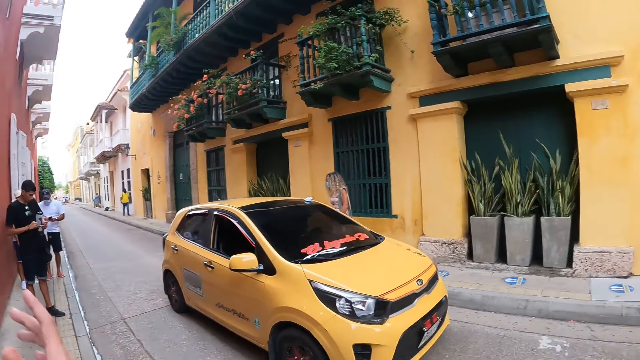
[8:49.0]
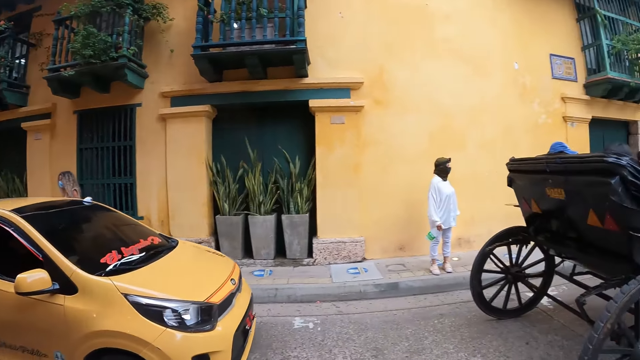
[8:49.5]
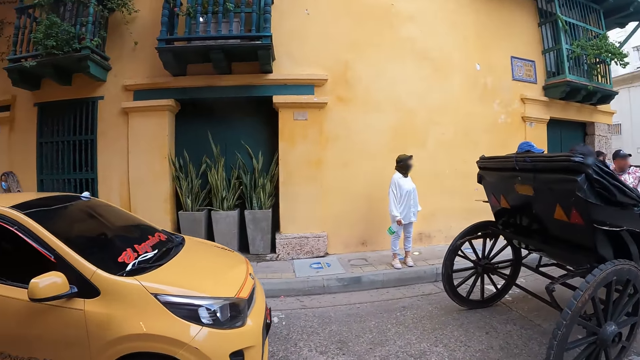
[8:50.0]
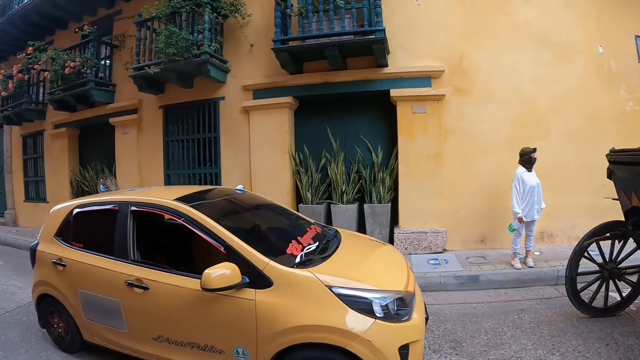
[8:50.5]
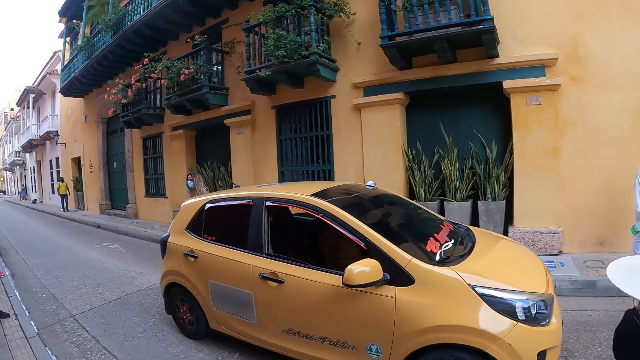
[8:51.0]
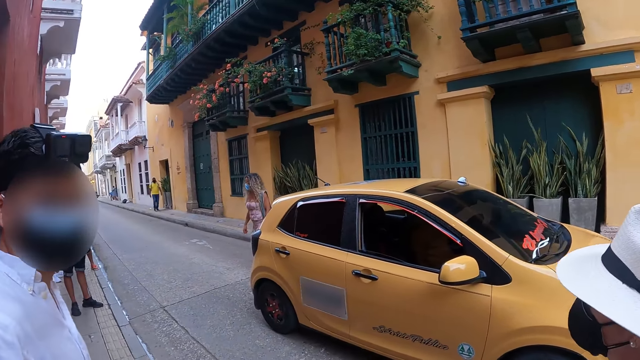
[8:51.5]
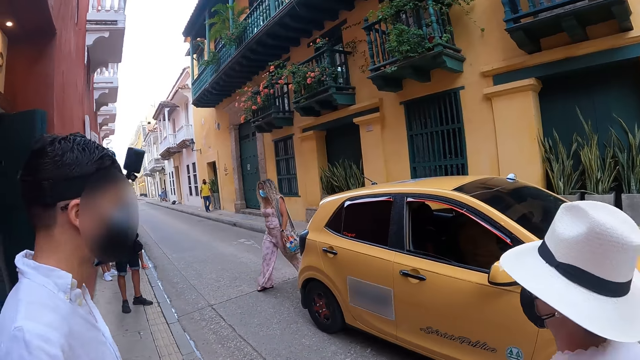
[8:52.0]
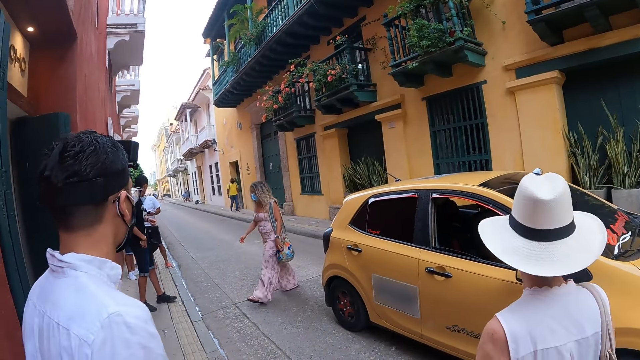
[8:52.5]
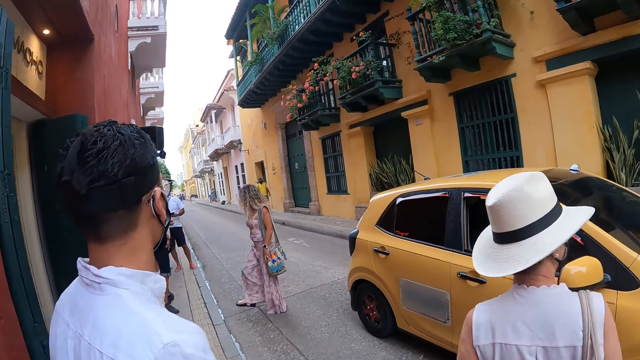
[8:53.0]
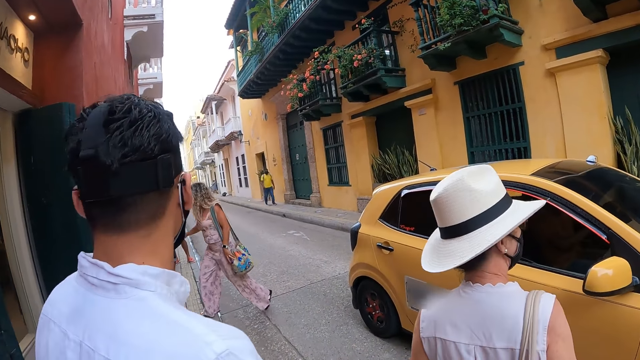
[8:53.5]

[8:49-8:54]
A yellow car drives past the camera wearer and the group of people.

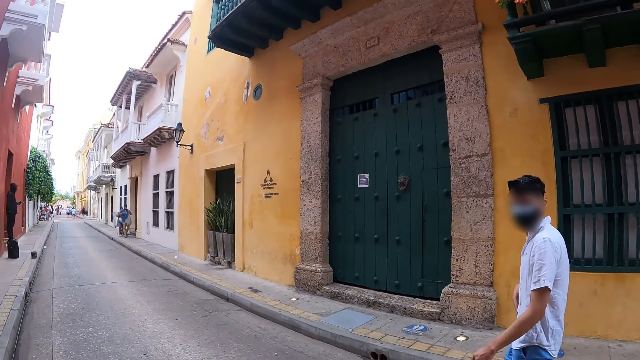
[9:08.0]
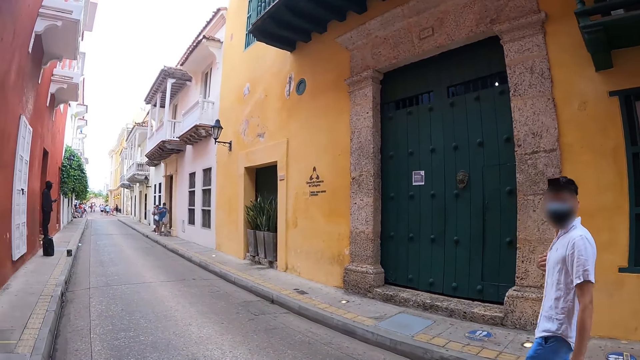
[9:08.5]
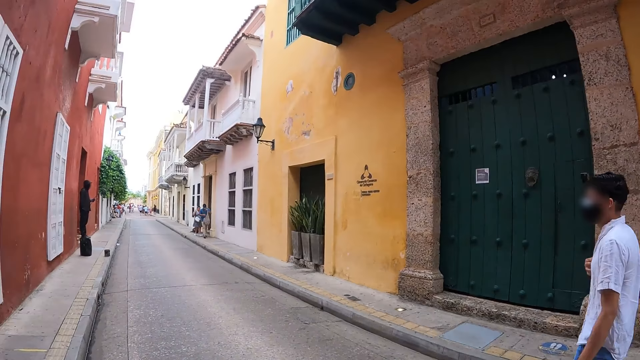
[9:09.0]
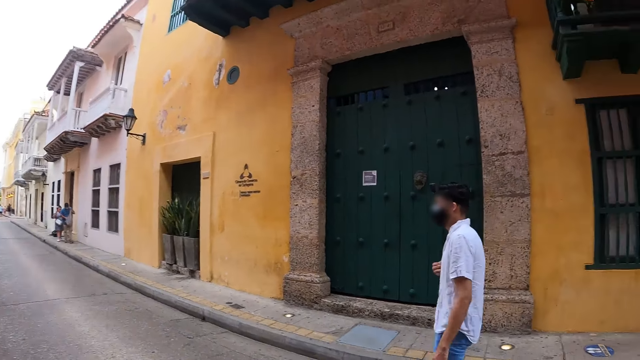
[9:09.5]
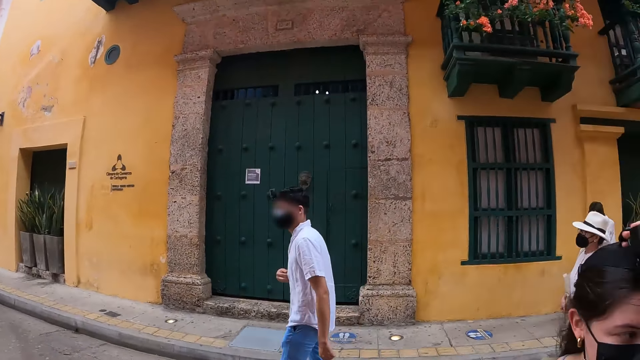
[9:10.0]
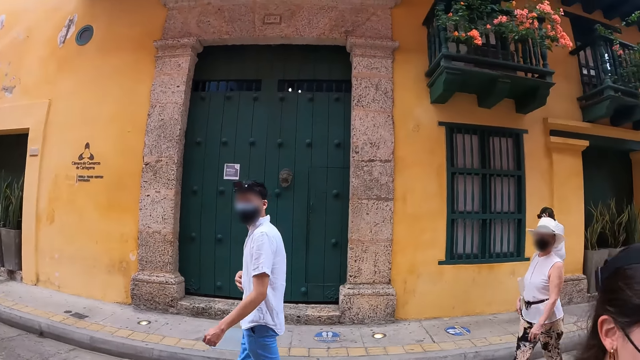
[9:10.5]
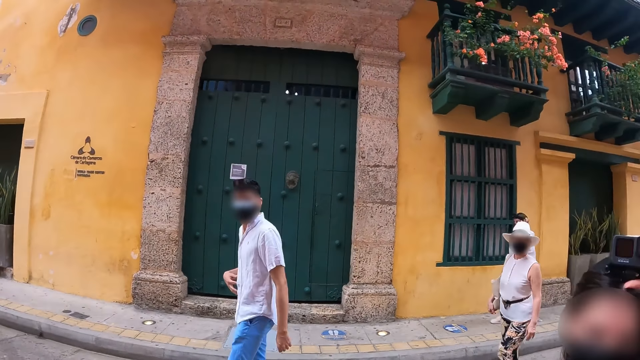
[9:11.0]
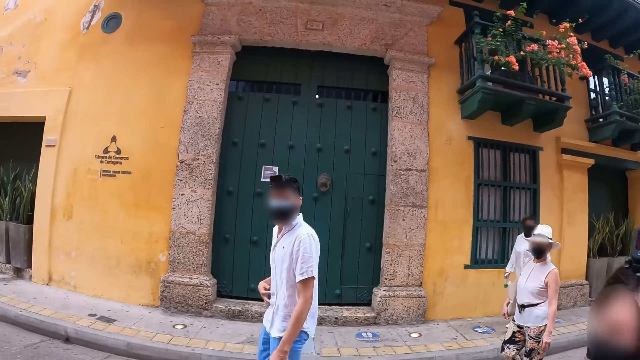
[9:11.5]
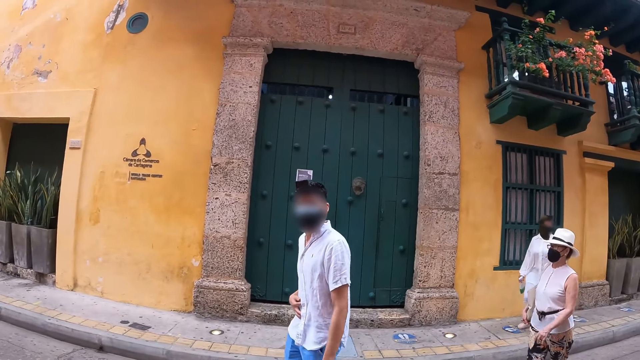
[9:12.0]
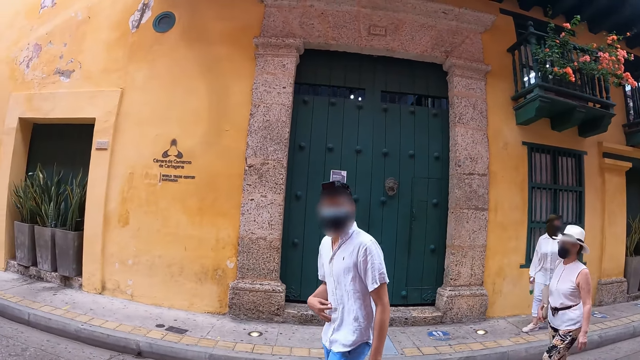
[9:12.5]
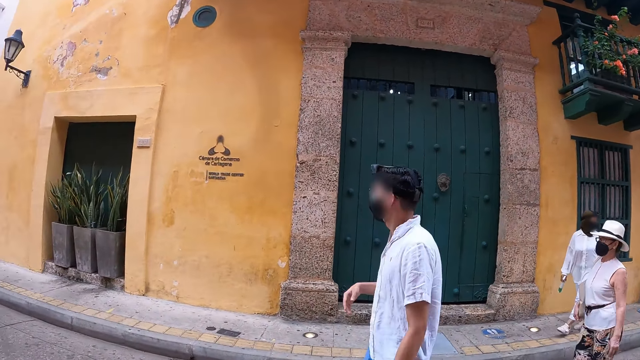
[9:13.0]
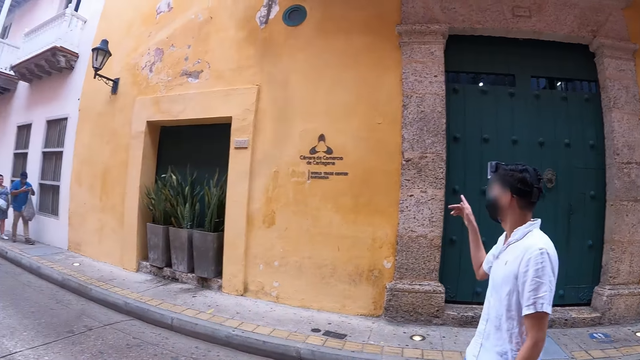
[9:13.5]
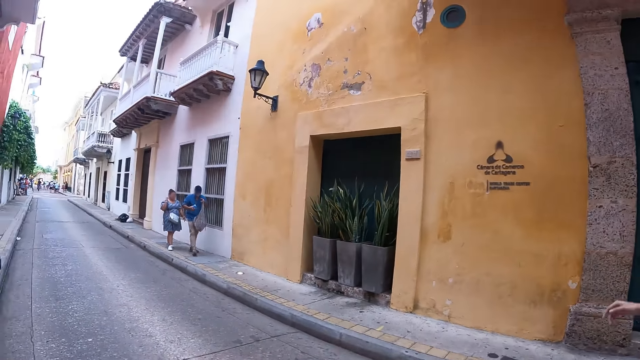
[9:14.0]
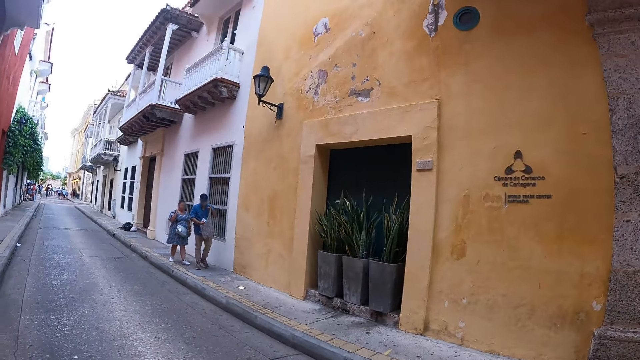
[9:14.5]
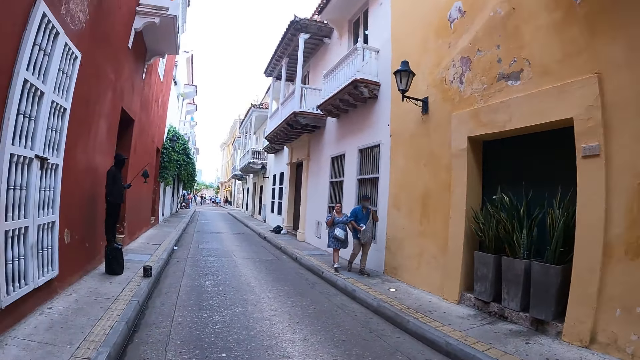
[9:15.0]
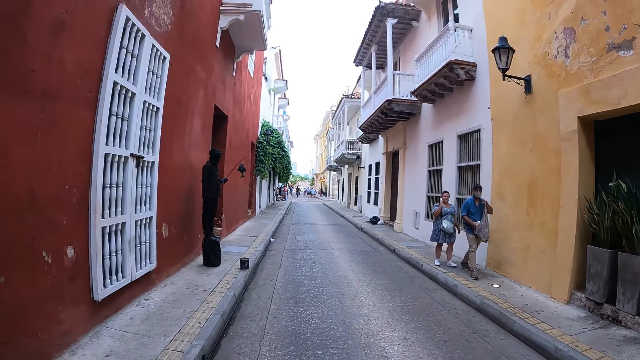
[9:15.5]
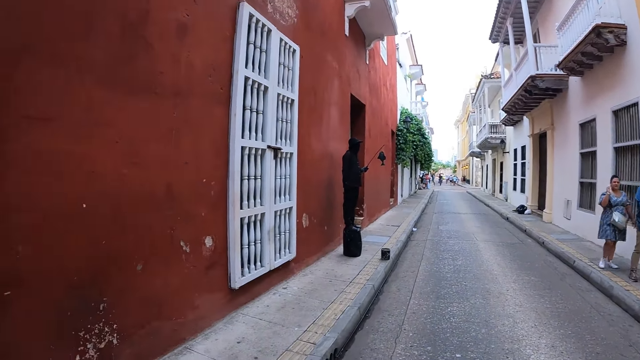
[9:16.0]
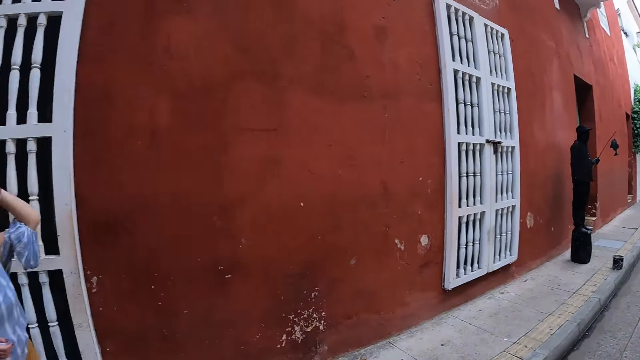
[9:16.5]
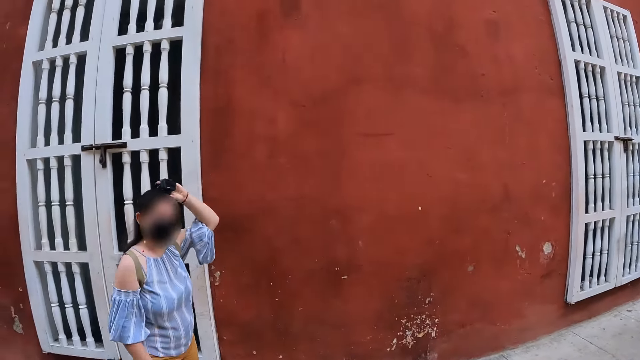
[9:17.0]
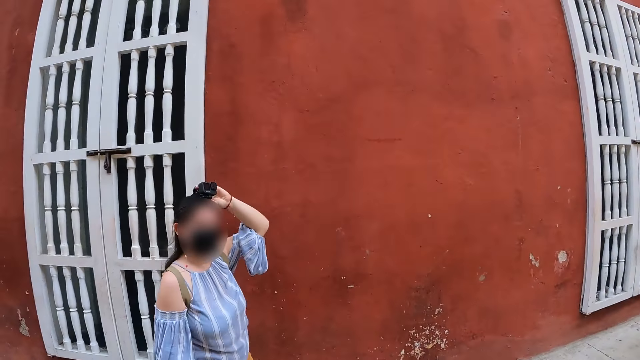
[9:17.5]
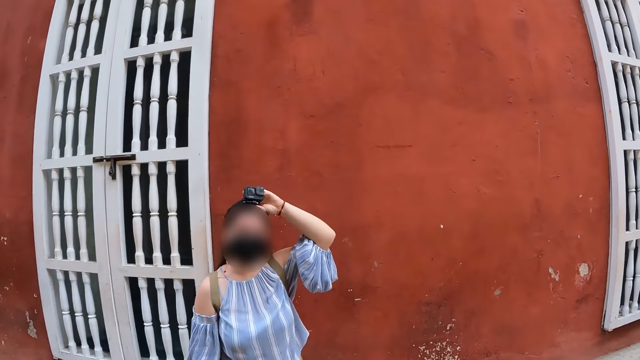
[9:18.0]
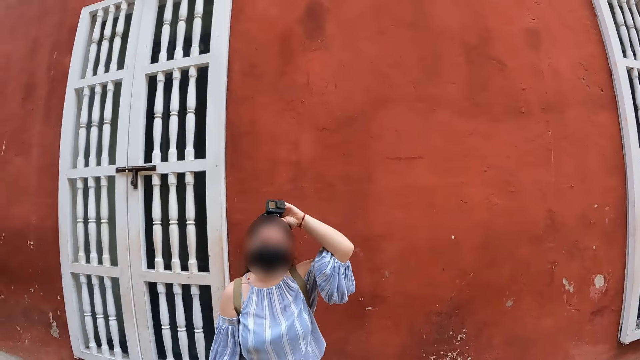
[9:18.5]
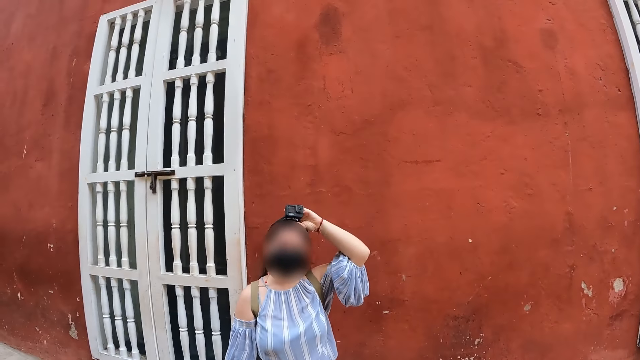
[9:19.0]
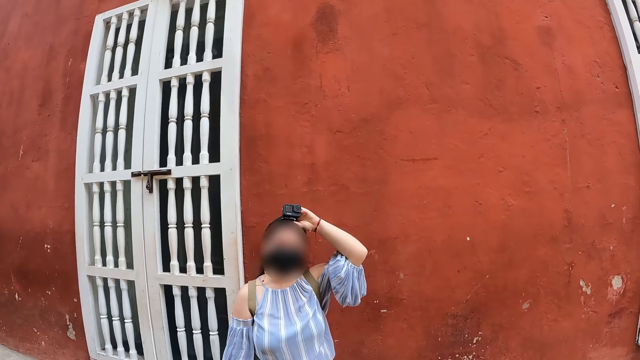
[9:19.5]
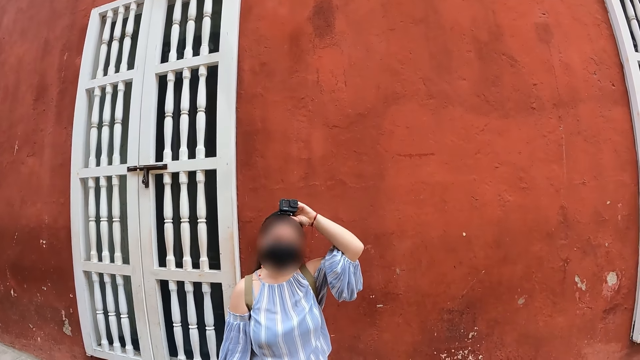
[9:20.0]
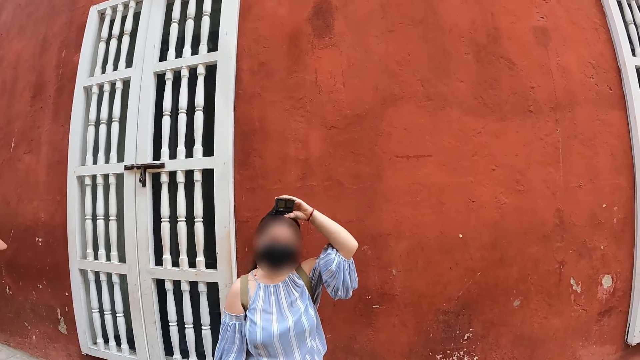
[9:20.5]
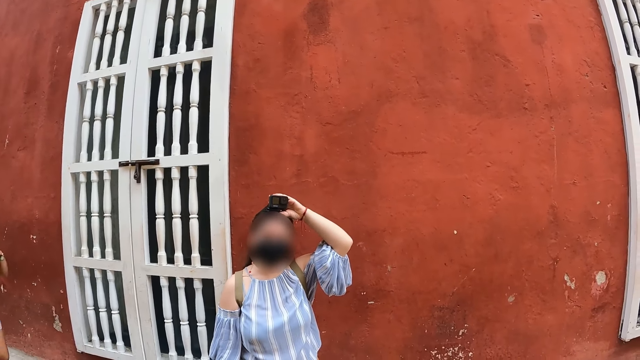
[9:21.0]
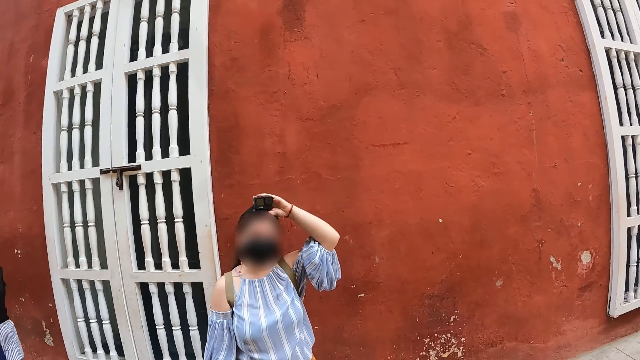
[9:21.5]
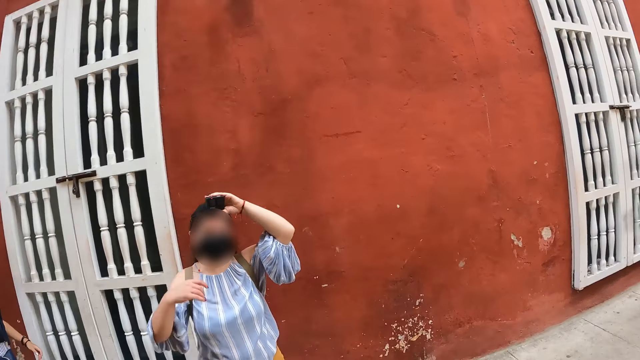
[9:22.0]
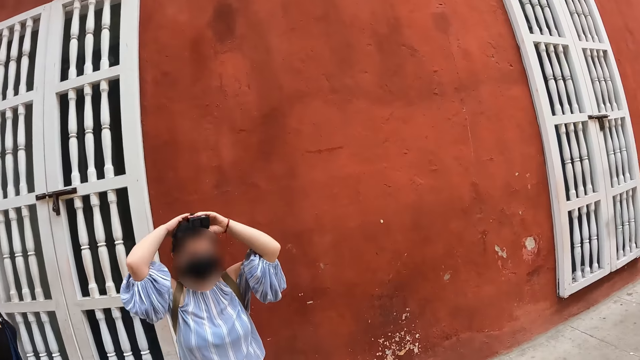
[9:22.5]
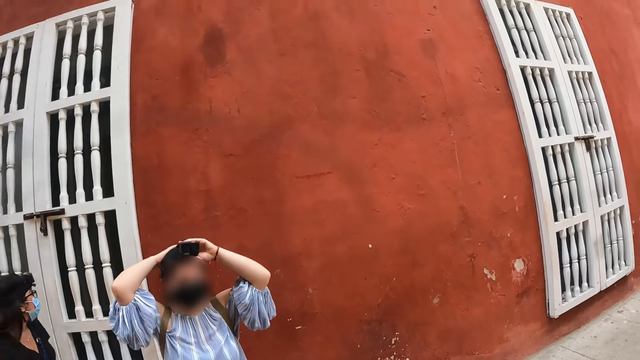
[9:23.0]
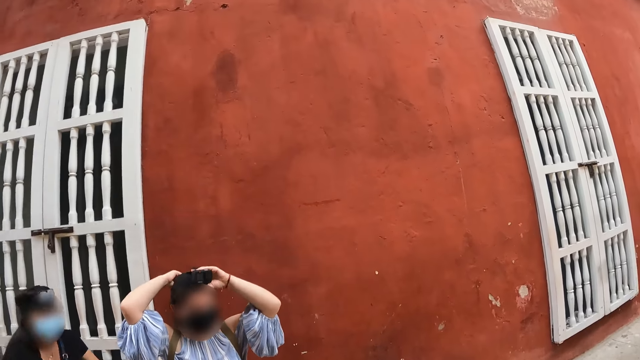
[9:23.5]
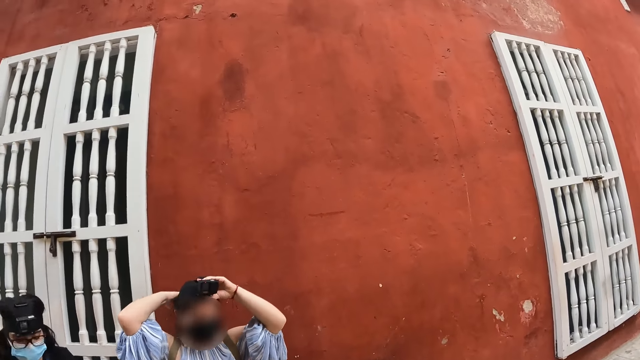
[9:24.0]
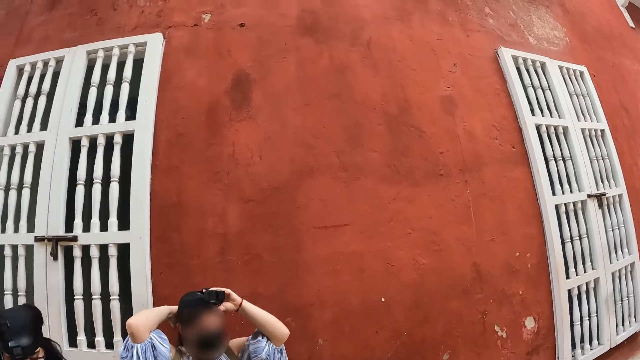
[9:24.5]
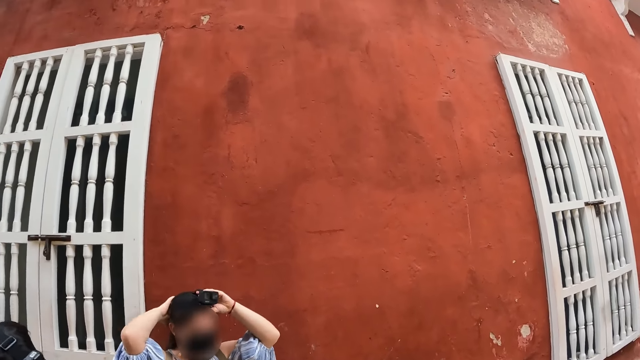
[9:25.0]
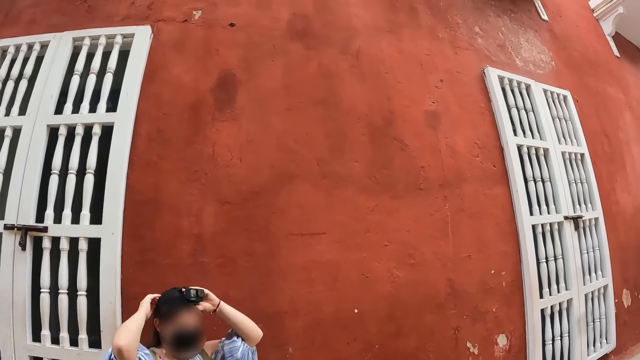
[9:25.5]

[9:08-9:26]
The camera wearer looks around the city. They look at a lady. The lady adjusts the camera on her head with both hands.
